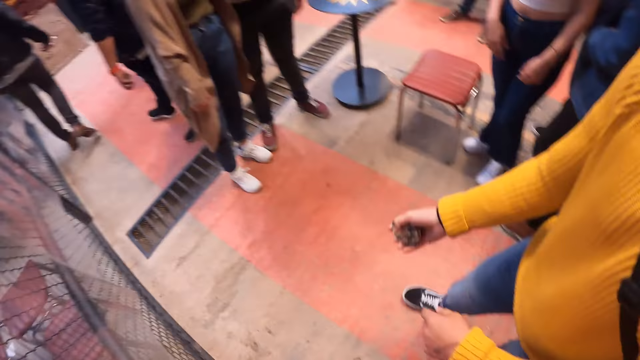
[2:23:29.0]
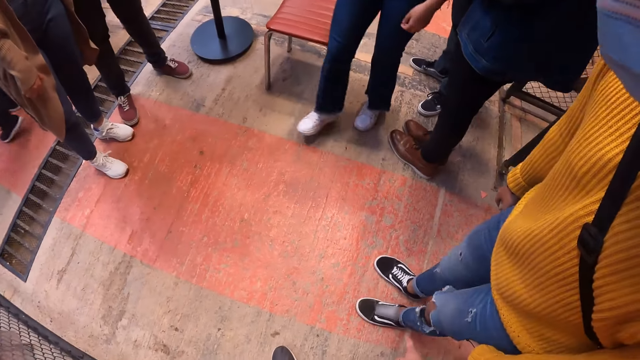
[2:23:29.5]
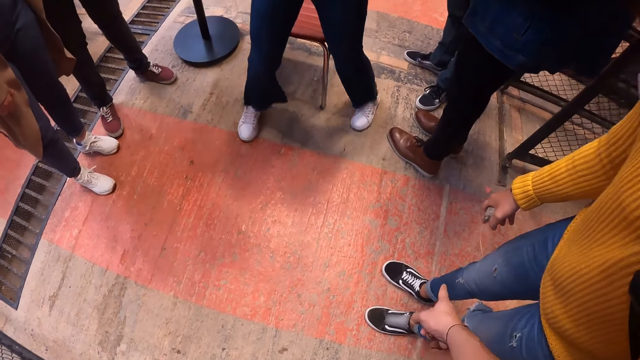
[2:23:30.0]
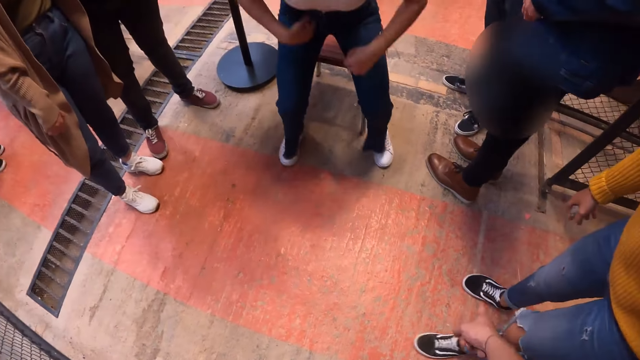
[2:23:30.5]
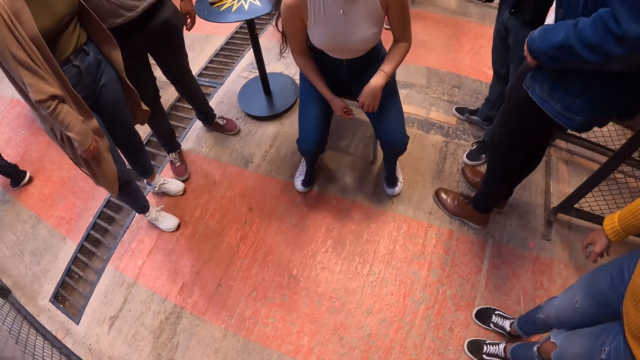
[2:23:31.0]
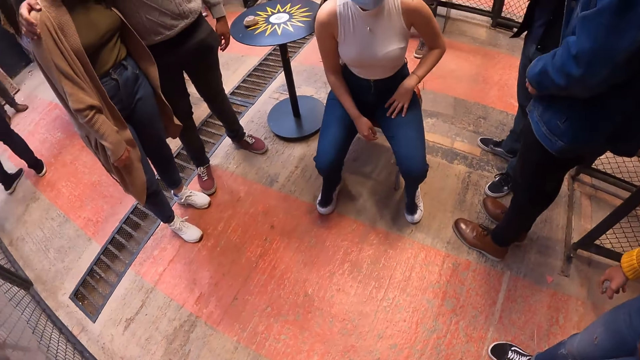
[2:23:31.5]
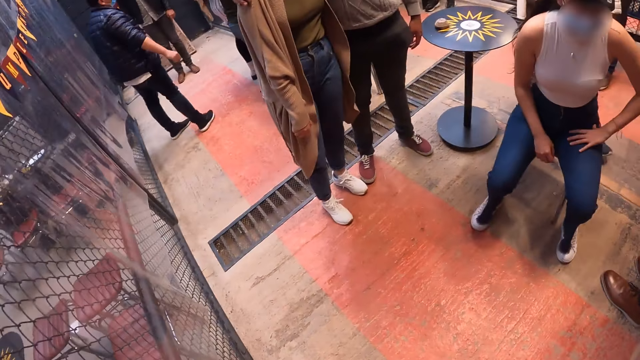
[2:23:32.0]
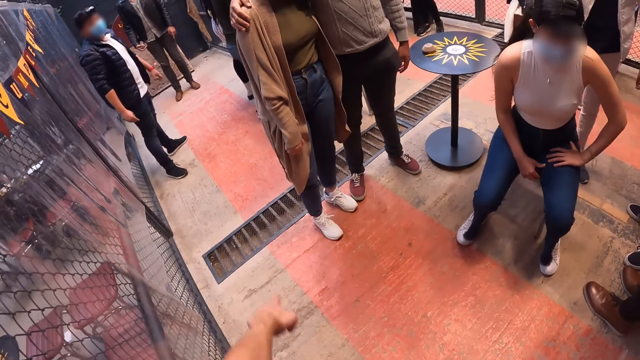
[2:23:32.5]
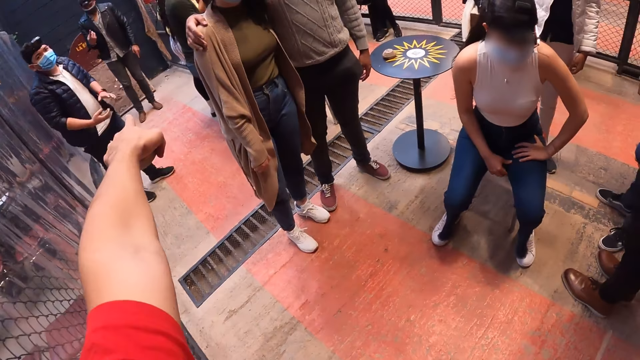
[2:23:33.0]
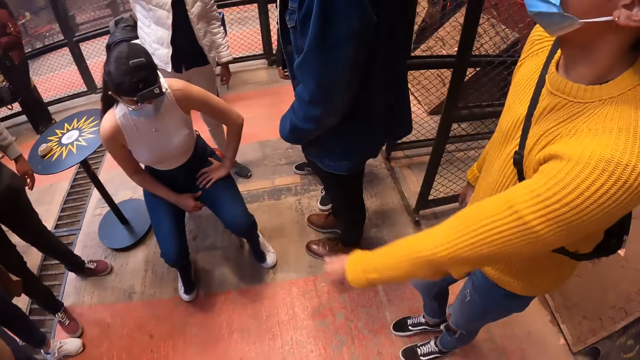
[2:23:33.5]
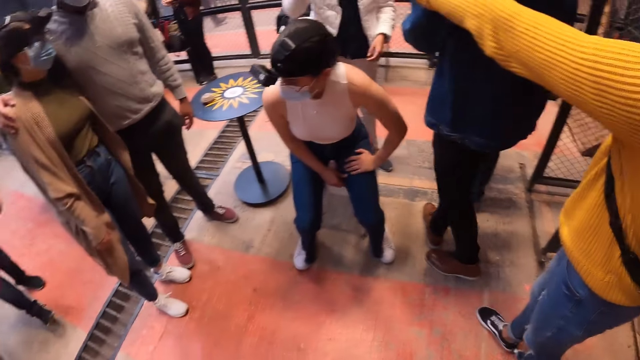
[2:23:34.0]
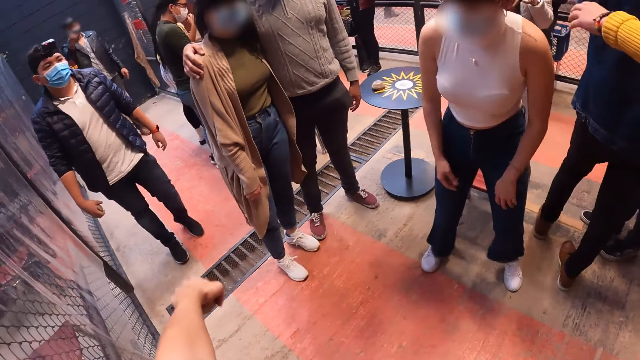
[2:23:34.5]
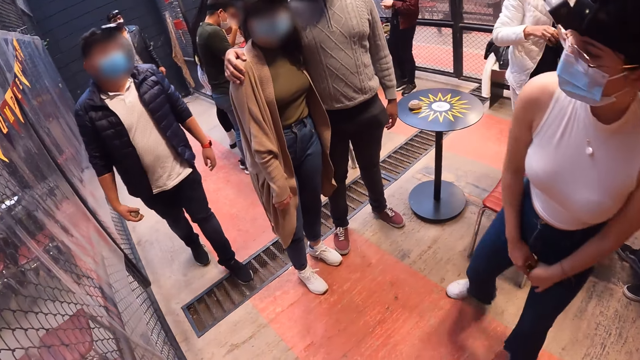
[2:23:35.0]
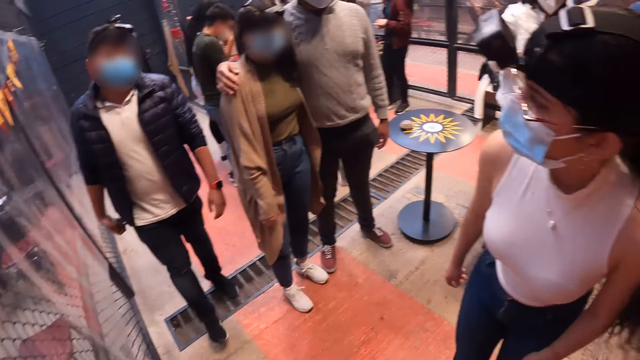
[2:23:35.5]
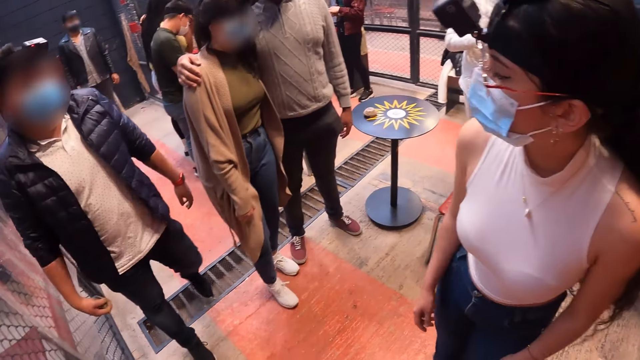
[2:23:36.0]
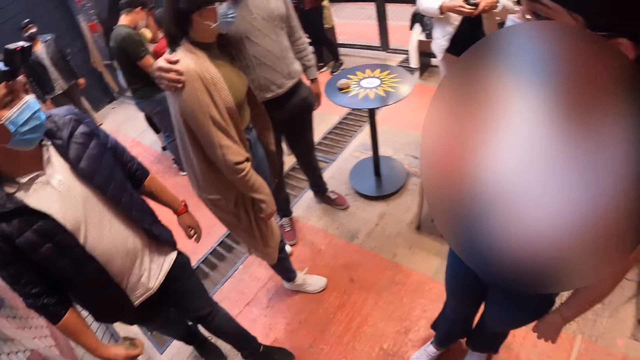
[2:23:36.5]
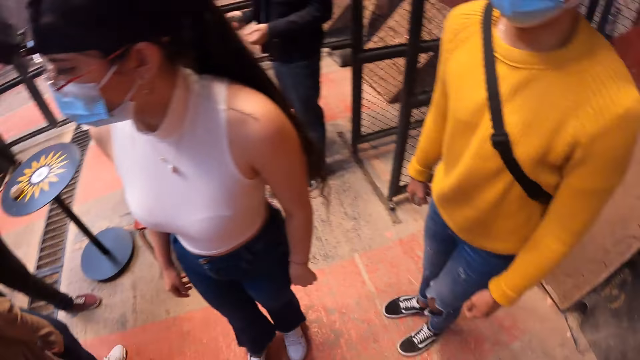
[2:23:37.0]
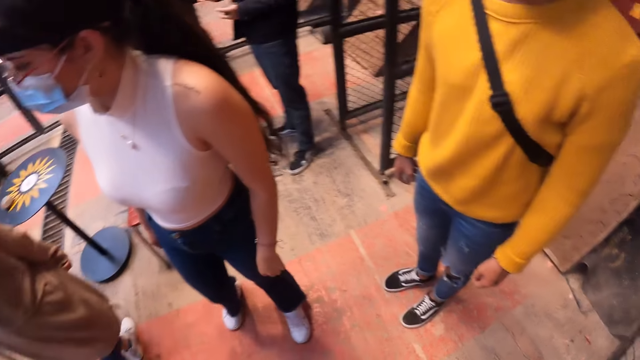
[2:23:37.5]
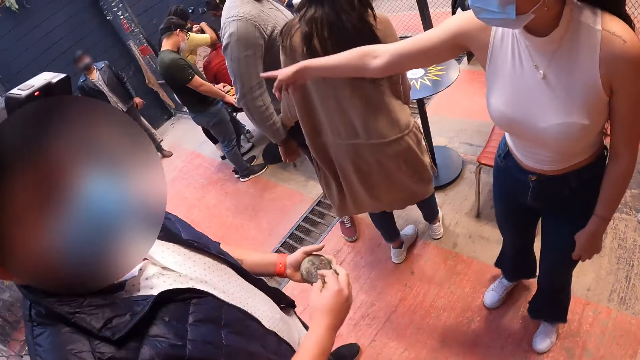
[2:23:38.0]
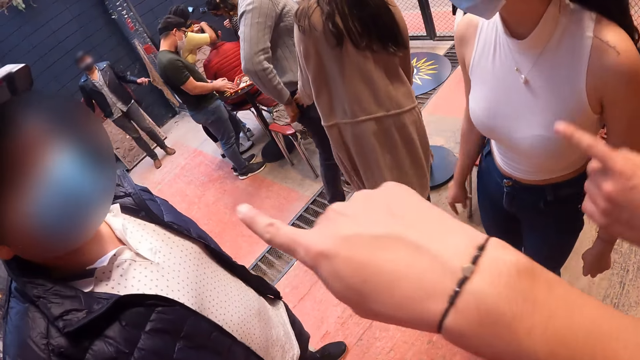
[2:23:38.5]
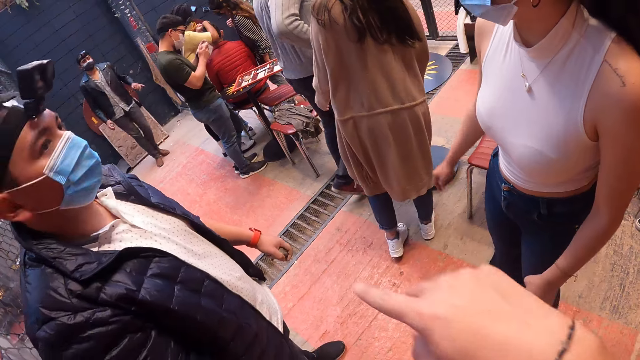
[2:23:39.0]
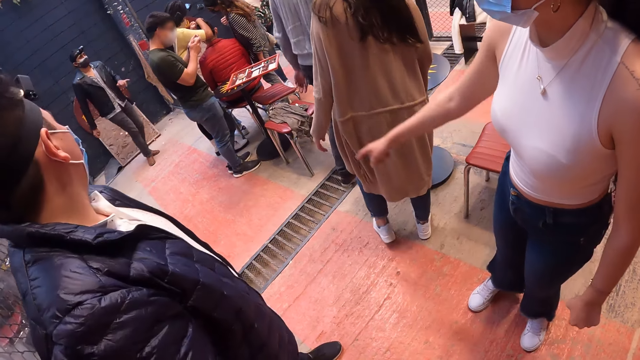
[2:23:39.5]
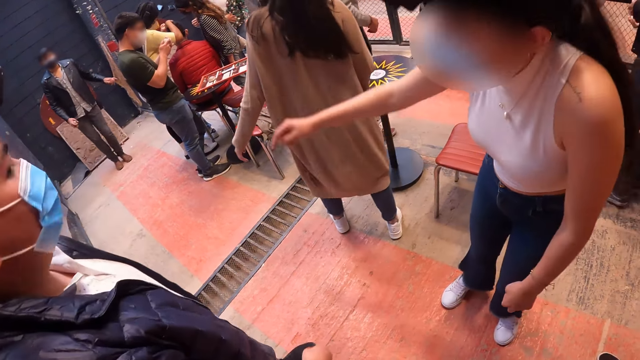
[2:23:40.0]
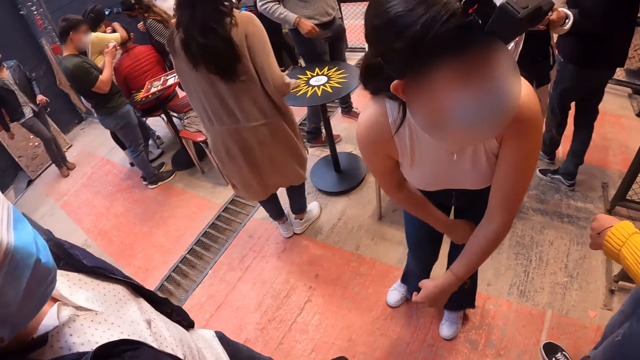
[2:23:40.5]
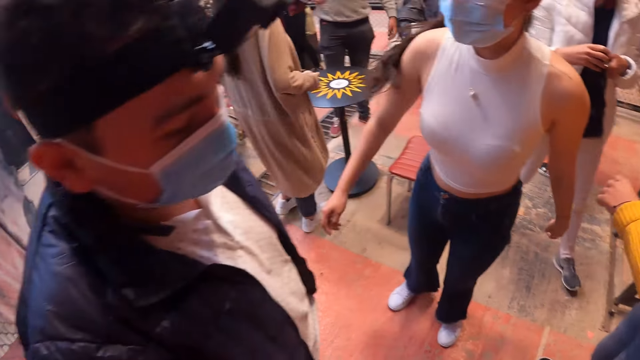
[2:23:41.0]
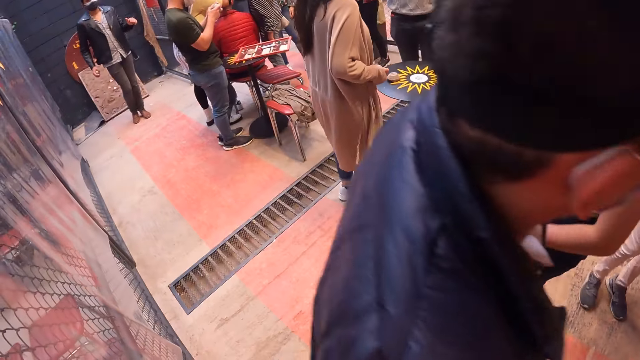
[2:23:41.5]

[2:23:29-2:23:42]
A woman sits on a stool. The woman stands from the stool. A man picks up a metal puck on the table with his left hand. Another man dances. The first man examines the metal puck with both hands.

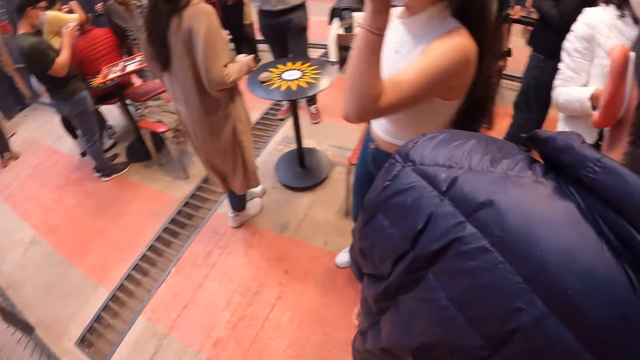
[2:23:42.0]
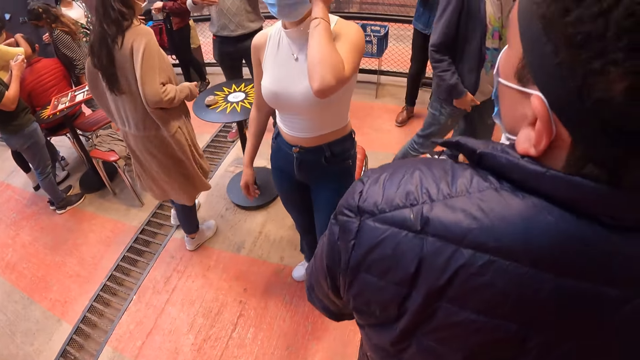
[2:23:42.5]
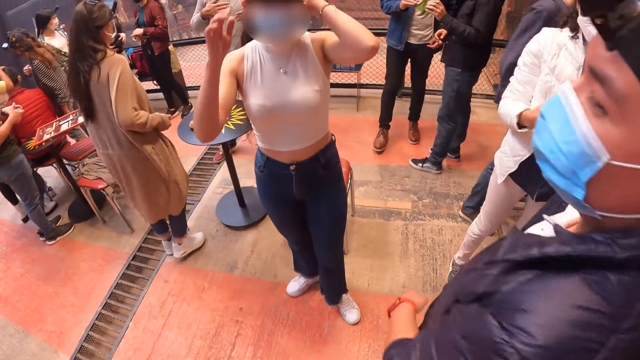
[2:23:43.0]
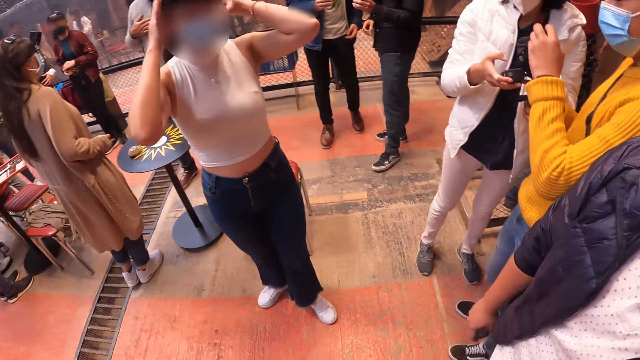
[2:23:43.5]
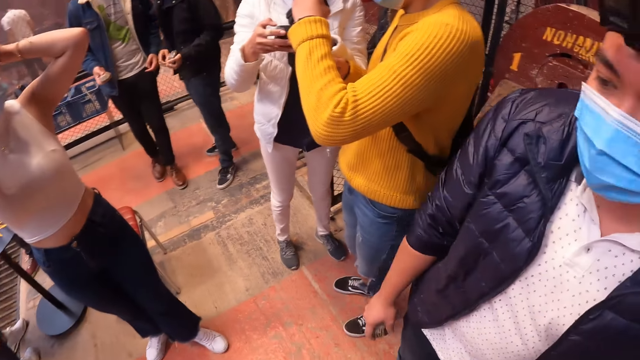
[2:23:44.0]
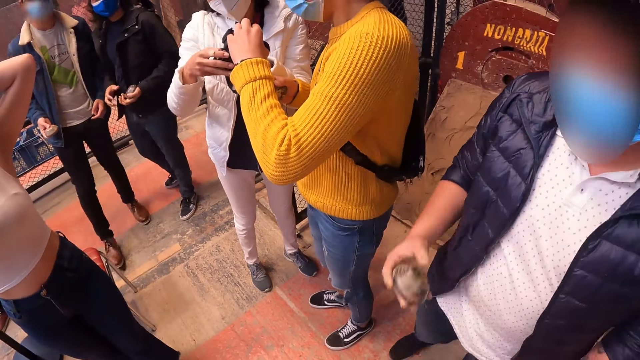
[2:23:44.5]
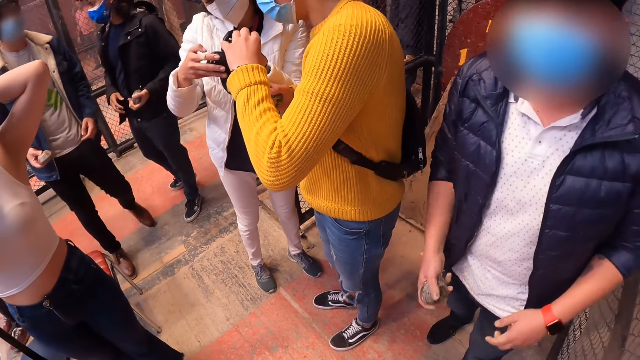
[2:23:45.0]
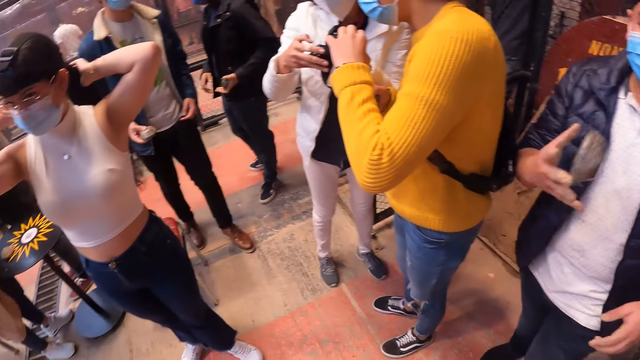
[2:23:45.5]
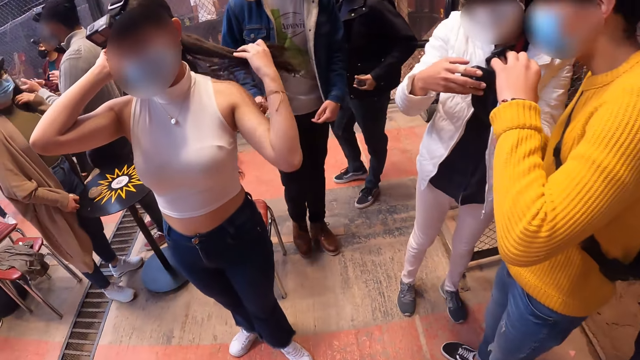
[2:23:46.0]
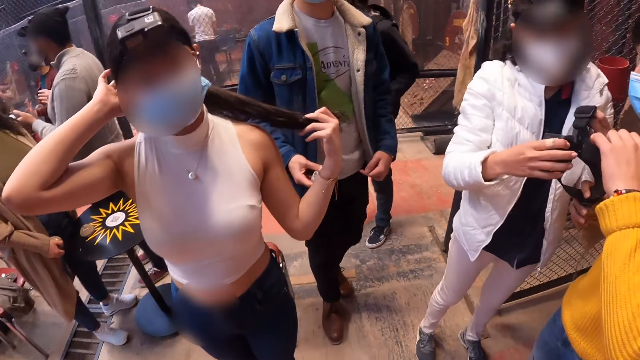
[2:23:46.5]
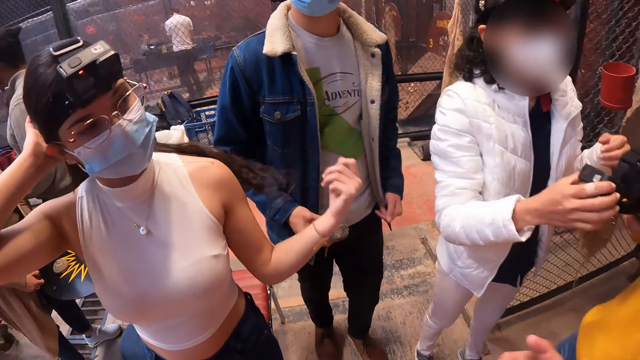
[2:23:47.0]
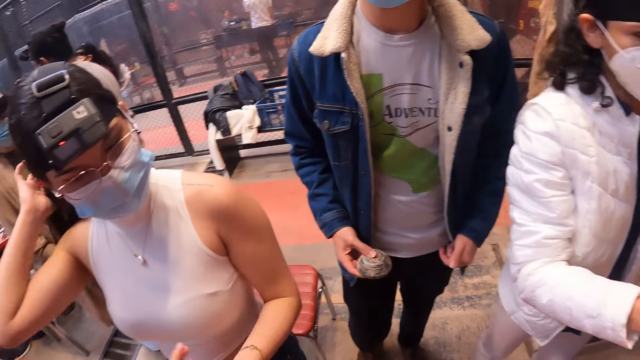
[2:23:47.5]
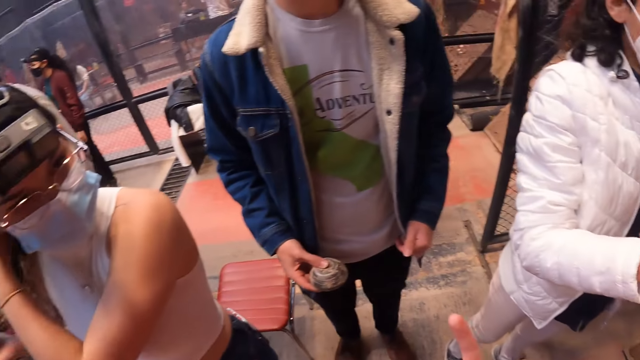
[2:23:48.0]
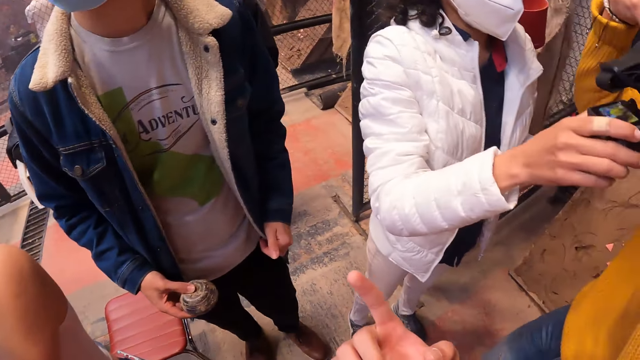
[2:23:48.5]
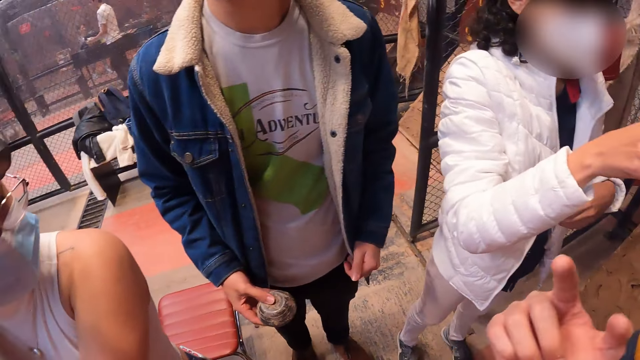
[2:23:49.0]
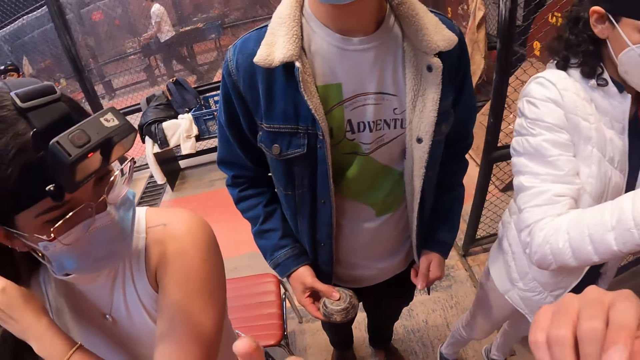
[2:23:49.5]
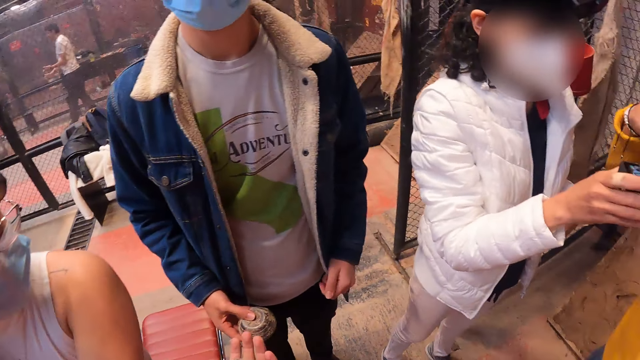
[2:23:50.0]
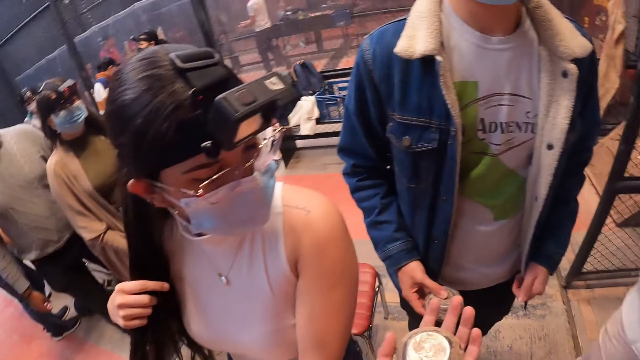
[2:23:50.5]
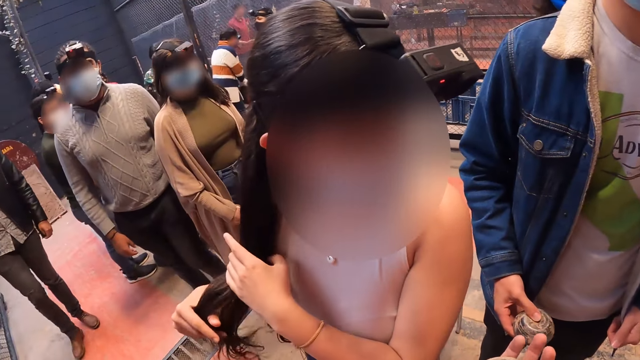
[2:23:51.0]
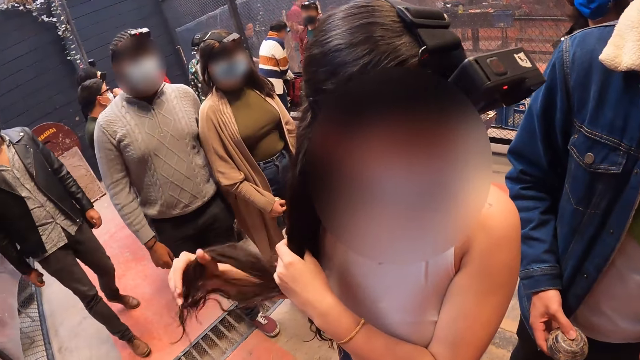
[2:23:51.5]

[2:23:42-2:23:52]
A woman examines the camera with both hands. A man examines the camera with both hands. Another man holds a metal puck in his right hand.
